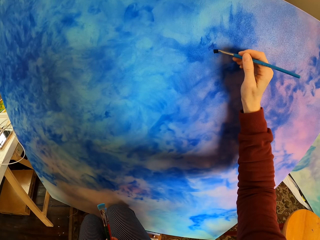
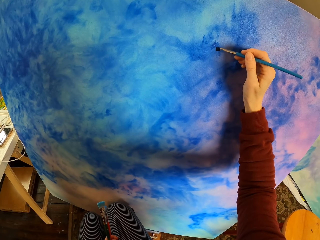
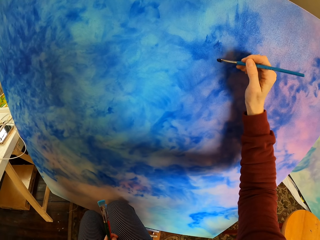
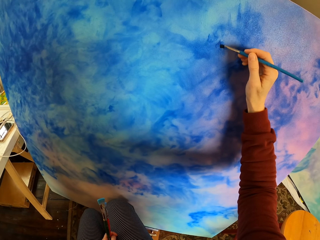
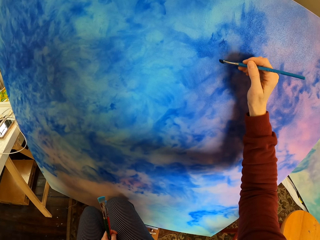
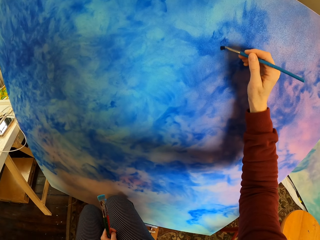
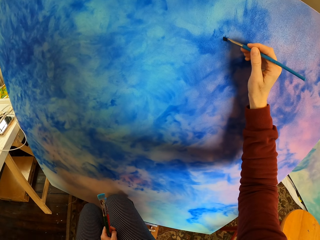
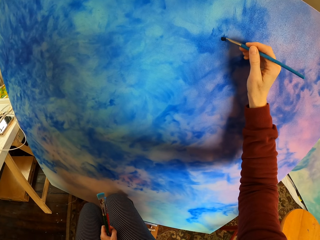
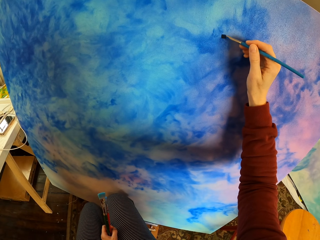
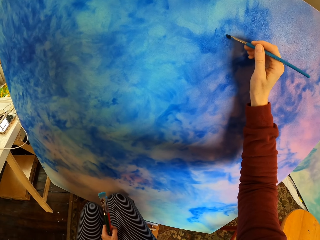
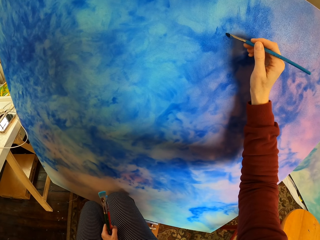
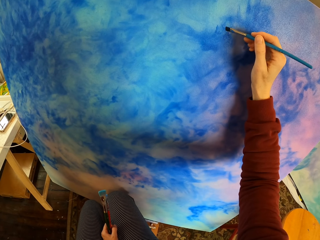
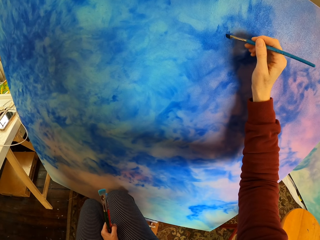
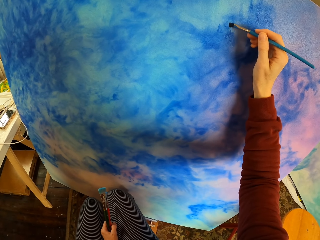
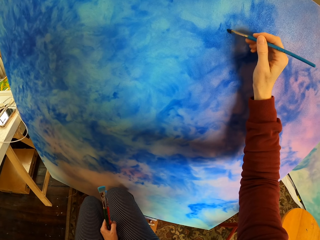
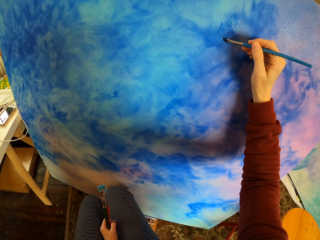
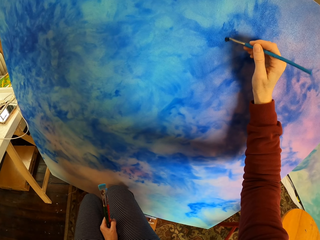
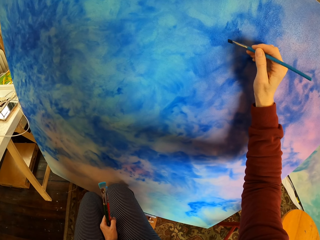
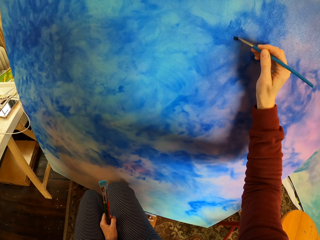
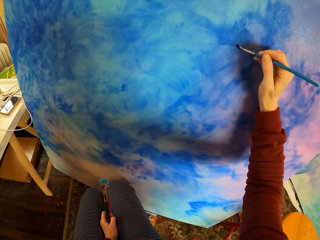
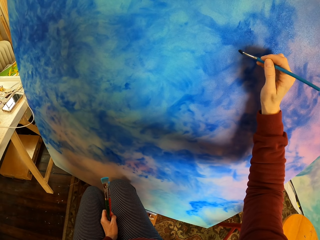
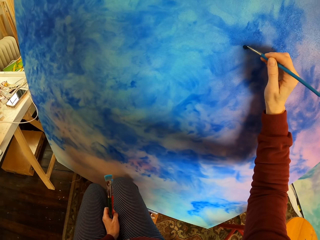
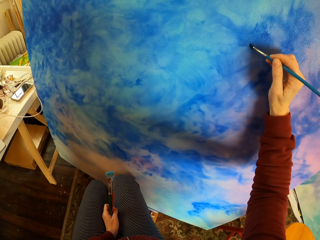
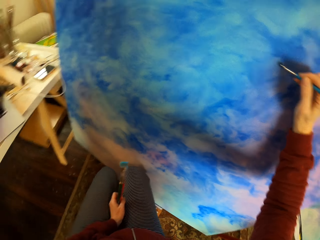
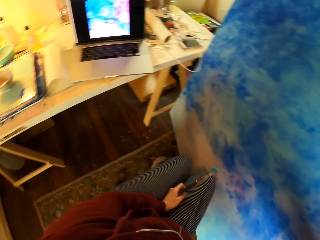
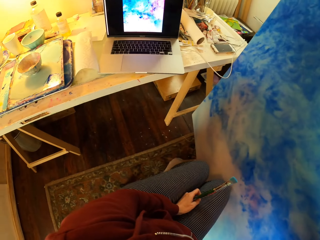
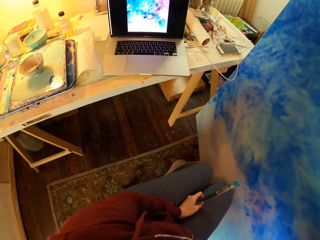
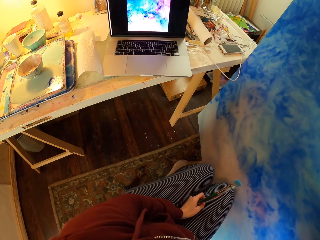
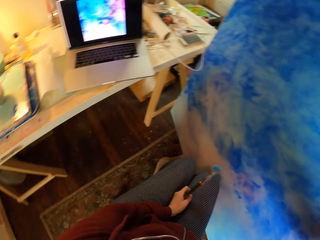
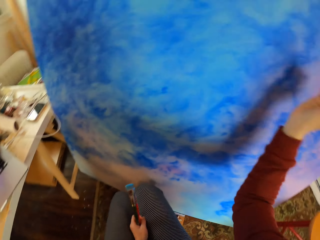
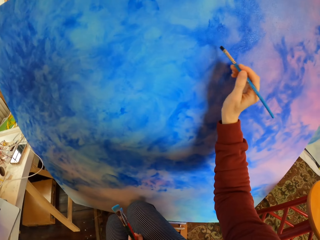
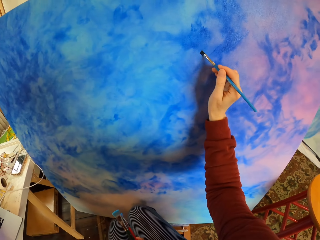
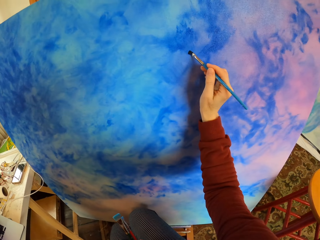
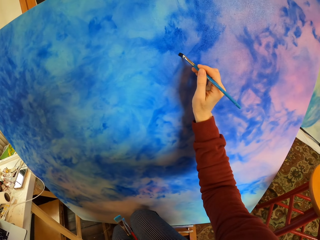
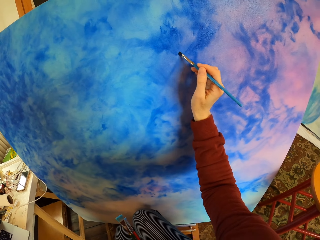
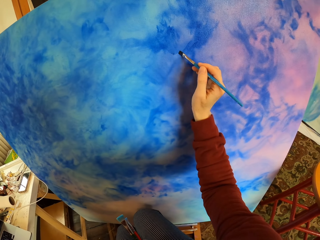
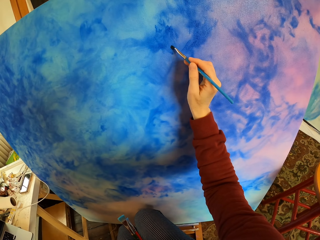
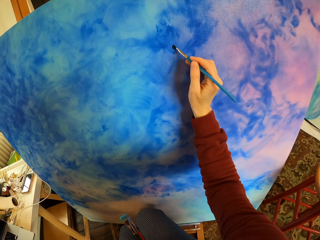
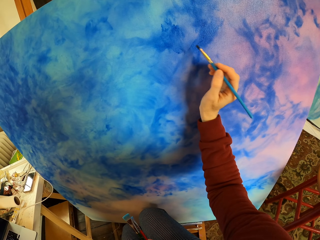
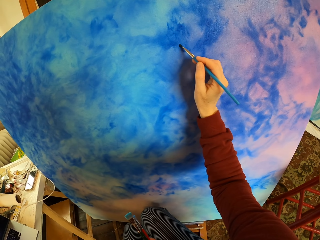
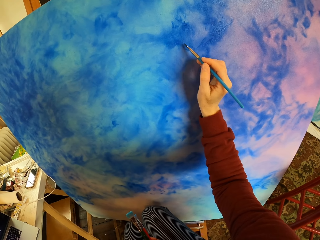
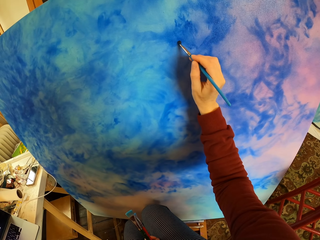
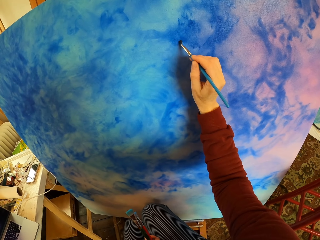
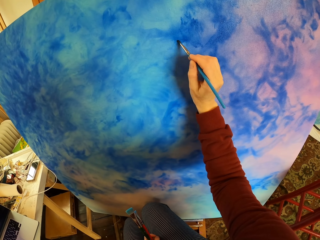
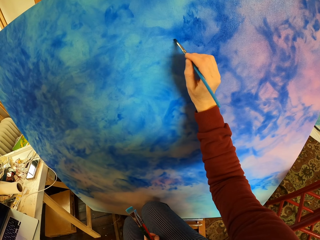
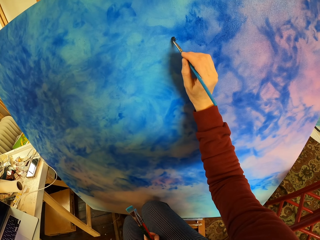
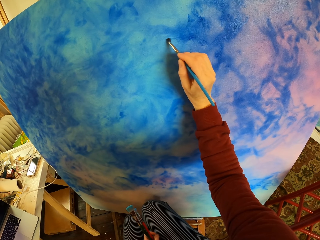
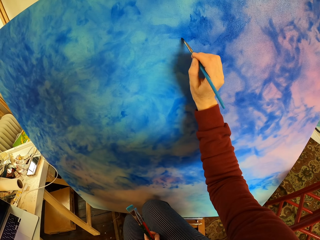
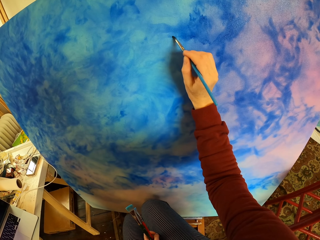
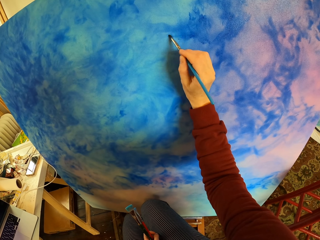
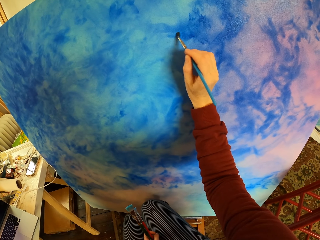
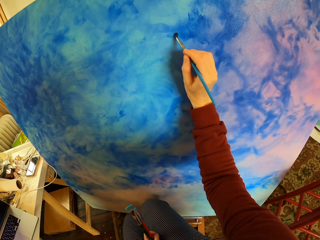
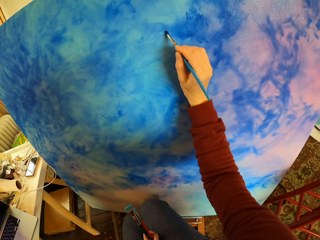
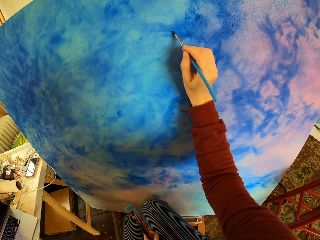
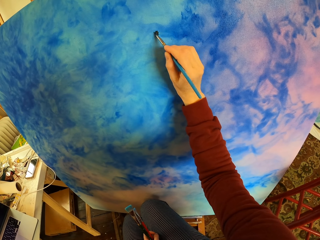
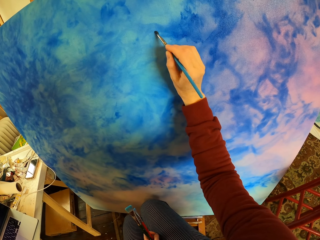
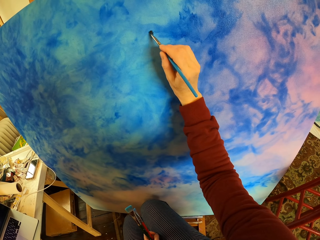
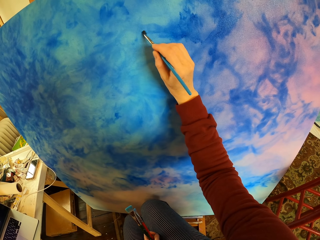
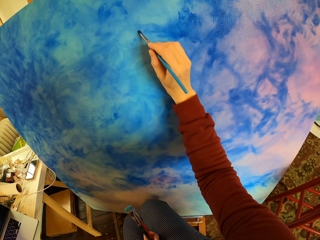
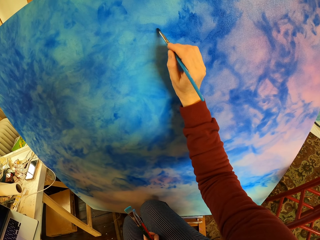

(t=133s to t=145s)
The camera wearer looks at the laptop. They paint the picture with the paintbrush.

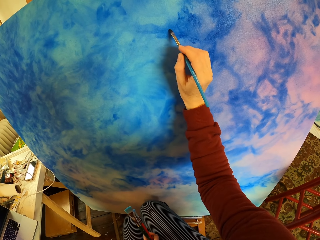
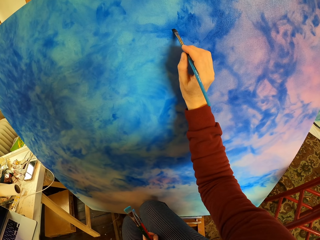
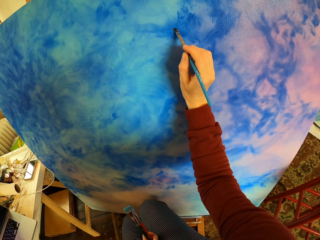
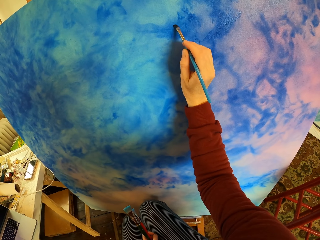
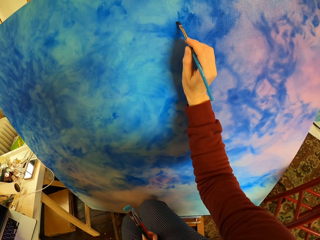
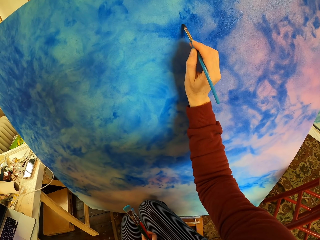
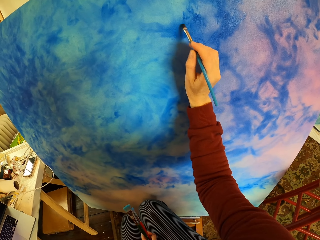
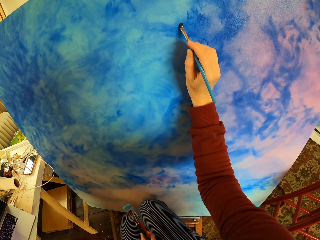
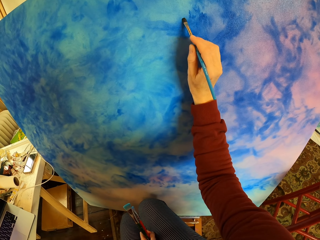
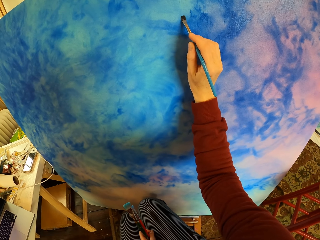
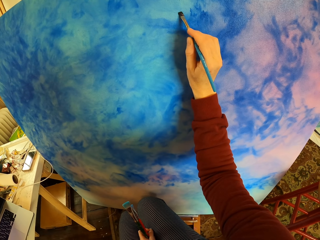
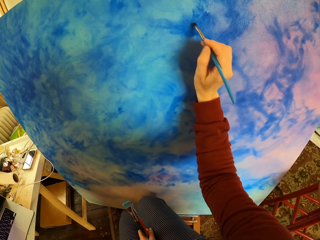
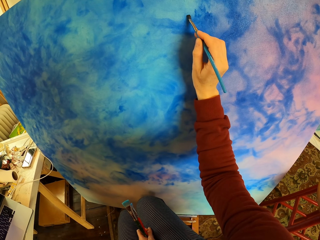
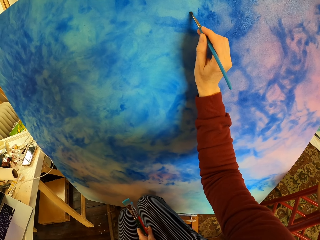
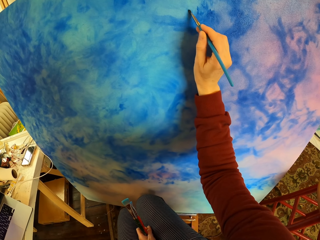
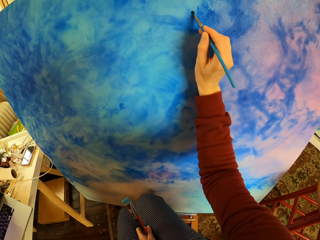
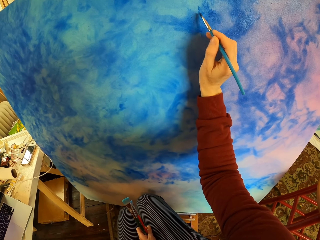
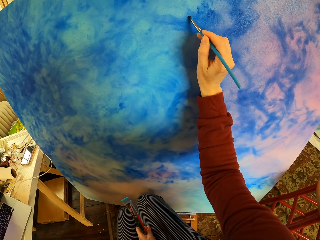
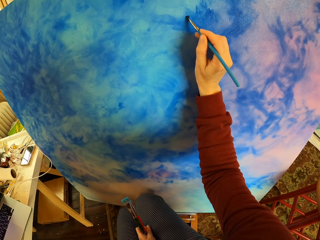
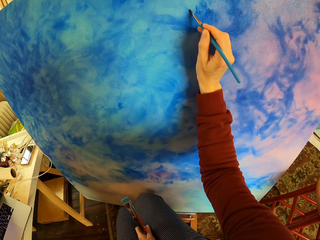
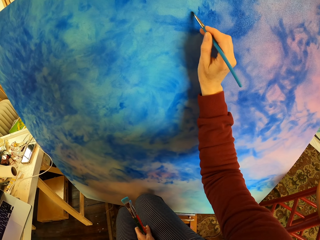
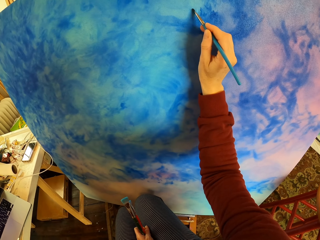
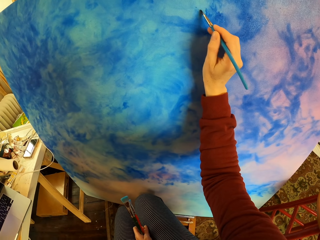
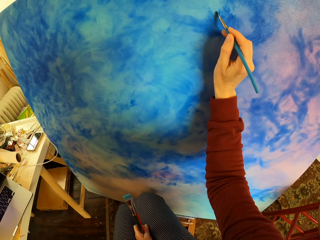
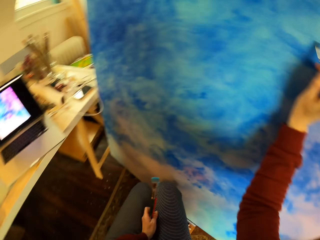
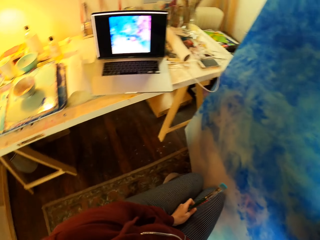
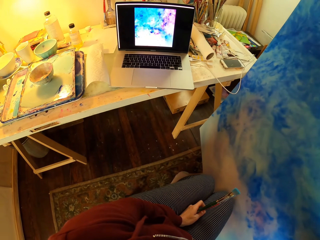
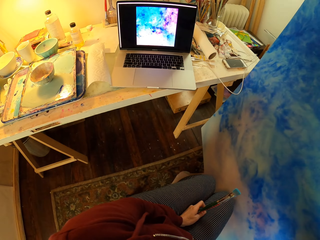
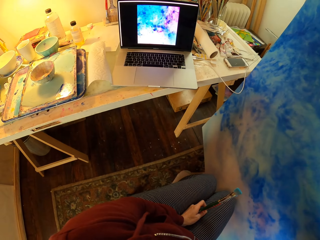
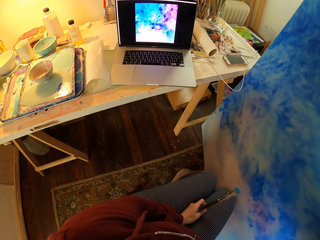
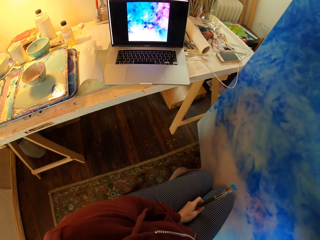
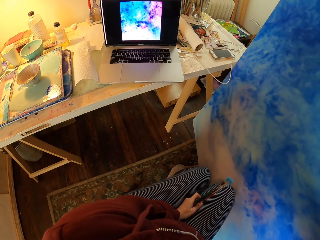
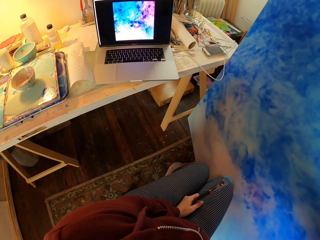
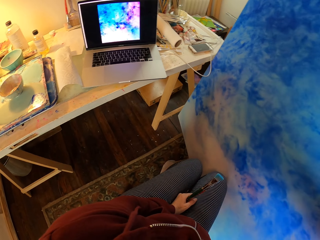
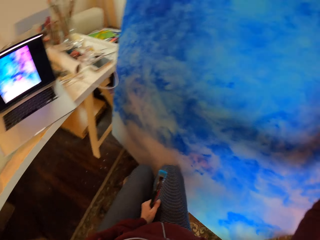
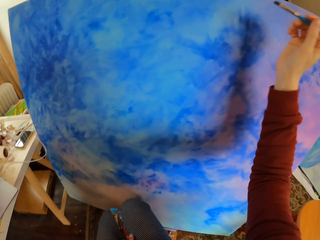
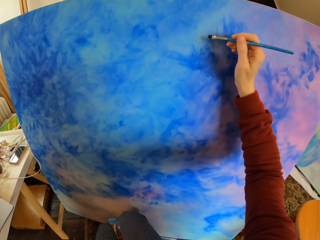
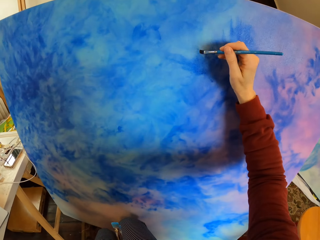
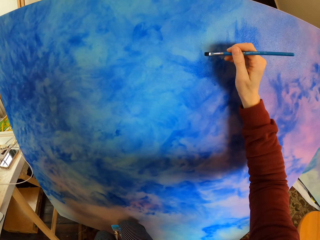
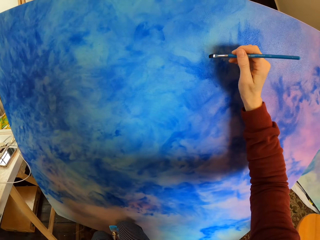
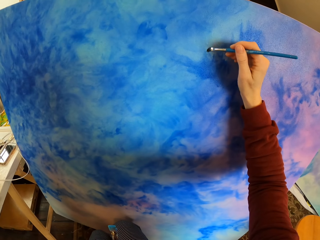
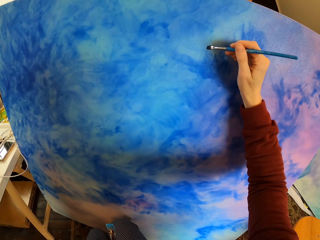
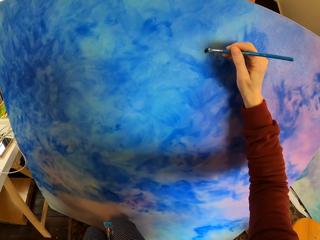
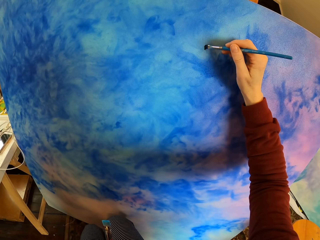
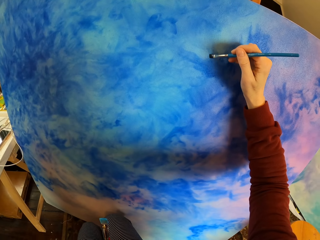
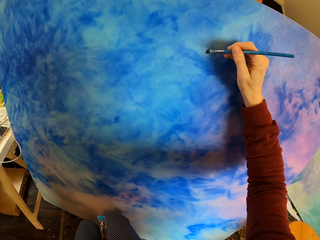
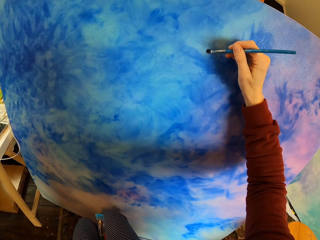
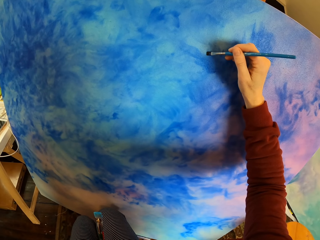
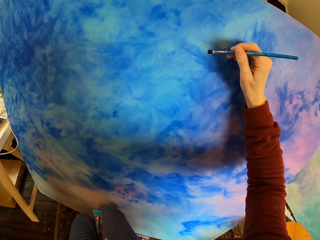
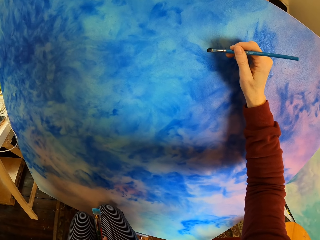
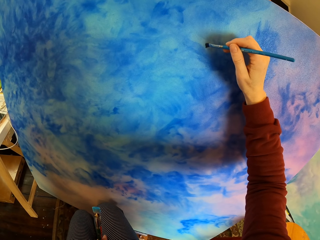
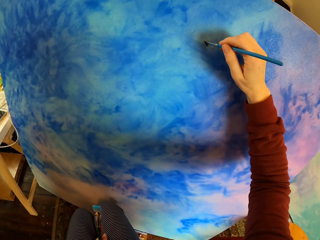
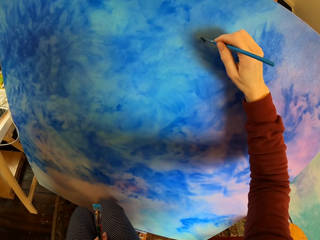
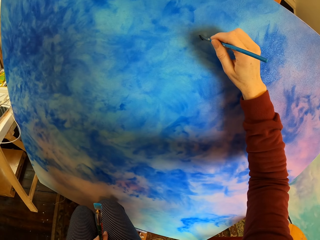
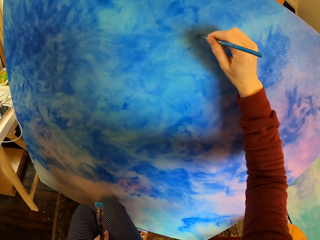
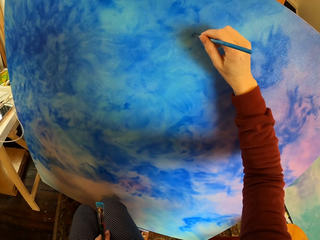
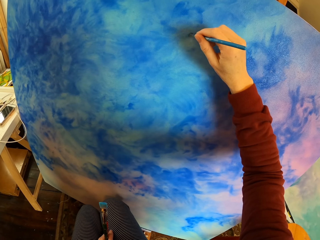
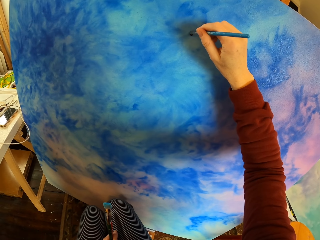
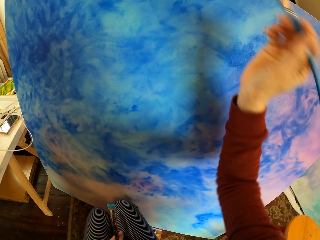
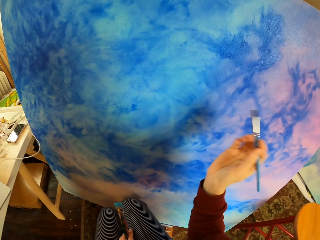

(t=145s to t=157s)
The camera wearer looks at the laptop. They paint the picture with the paintbrush.
